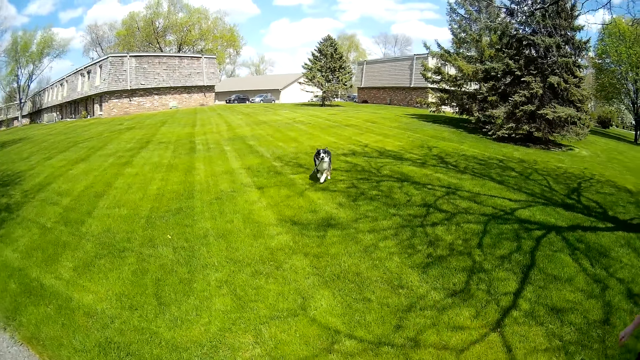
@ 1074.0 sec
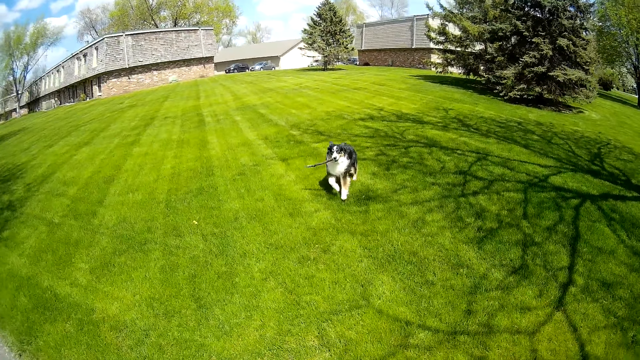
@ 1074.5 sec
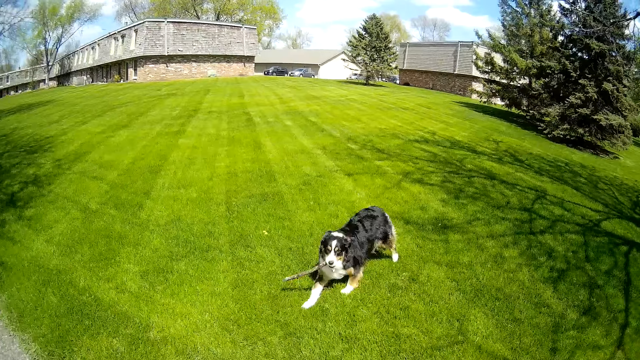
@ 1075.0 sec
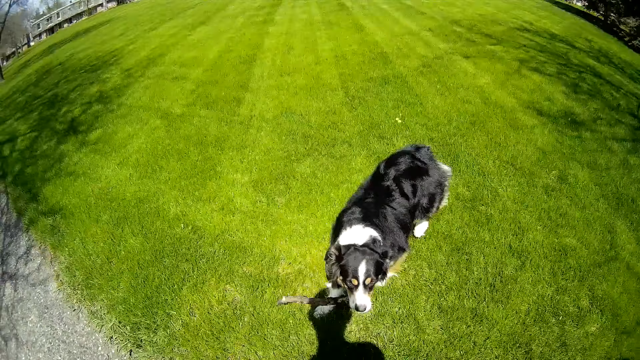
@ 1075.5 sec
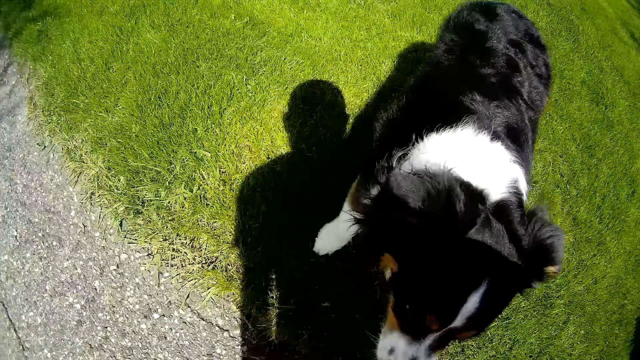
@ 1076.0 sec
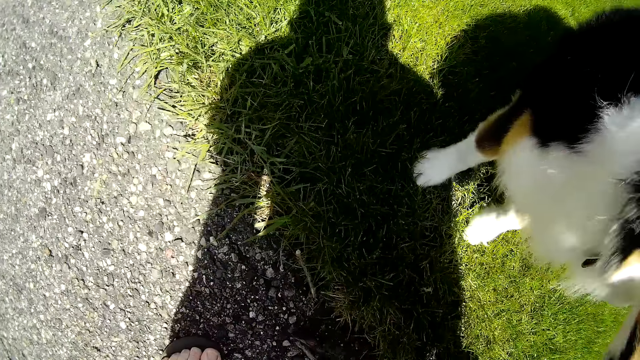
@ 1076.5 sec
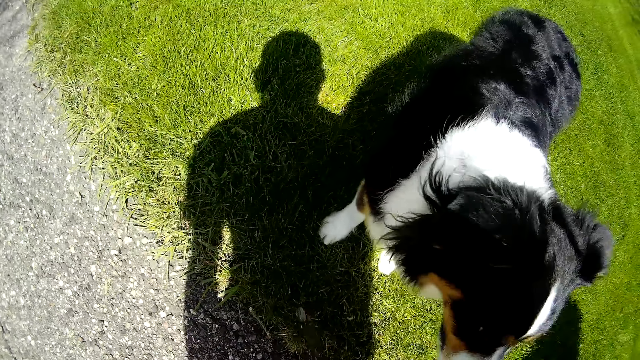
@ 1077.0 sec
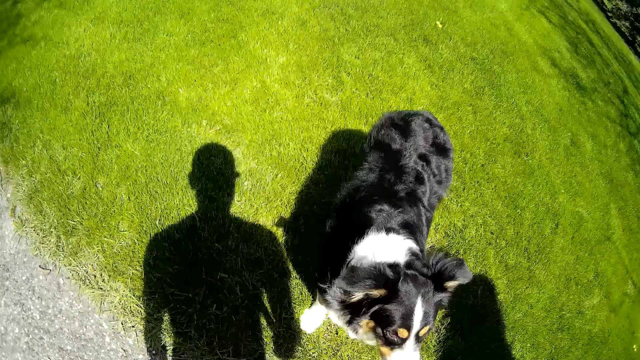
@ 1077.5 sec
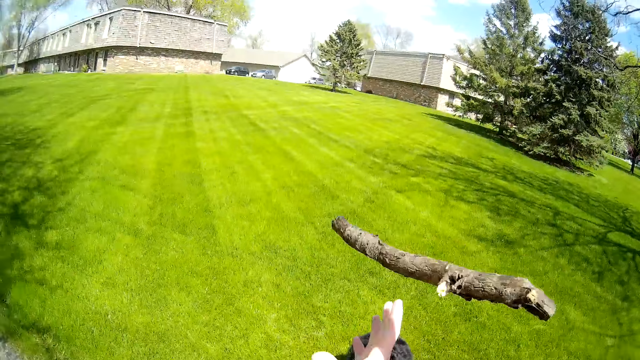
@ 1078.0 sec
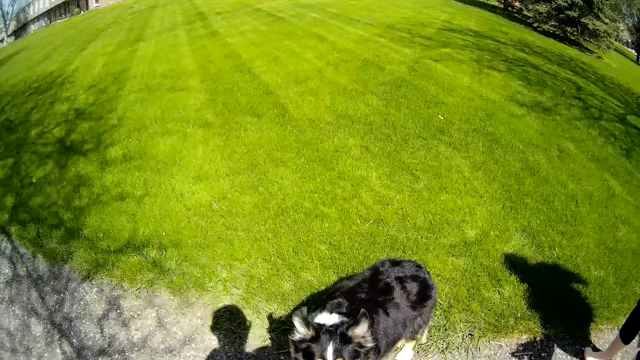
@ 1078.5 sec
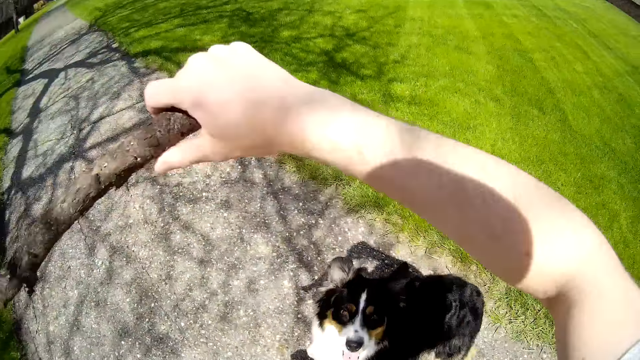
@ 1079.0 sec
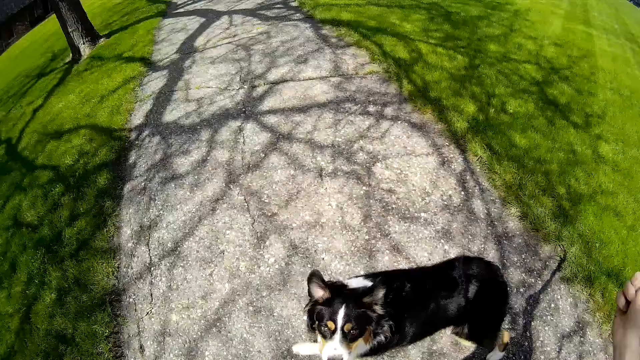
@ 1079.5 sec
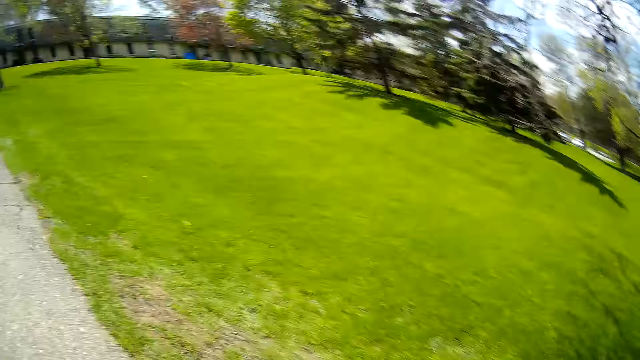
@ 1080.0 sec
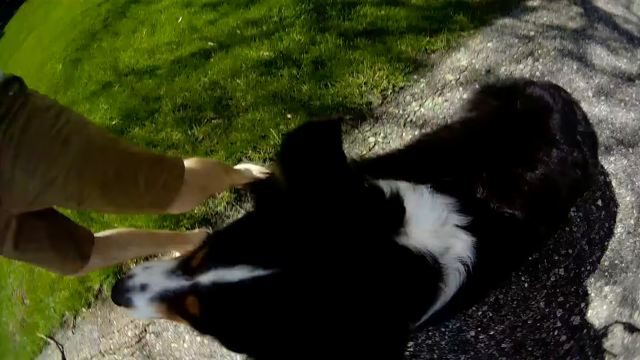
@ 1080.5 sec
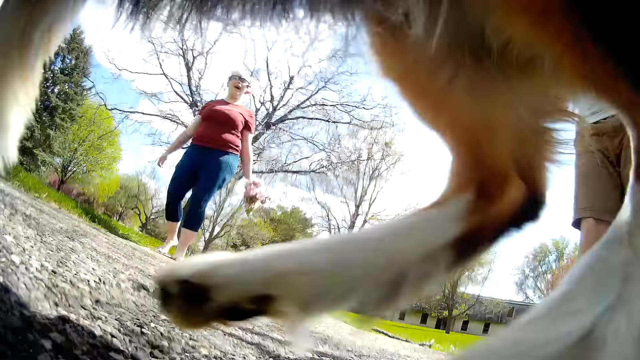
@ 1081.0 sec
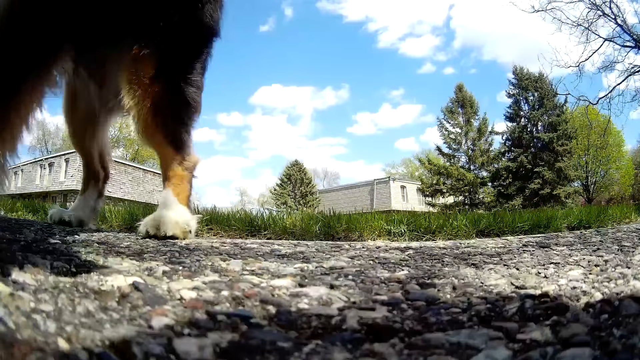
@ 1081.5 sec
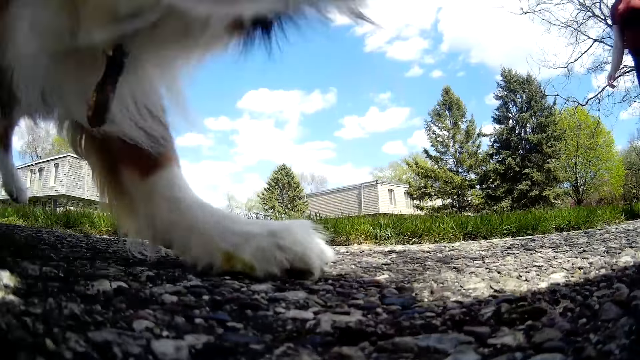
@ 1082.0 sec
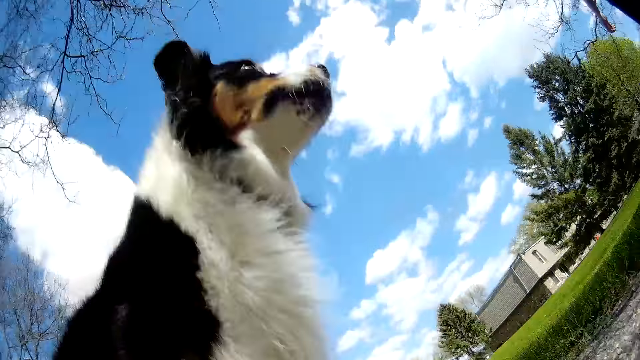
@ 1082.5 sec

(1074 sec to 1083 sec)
The camera wearer plays with the dog. He interacts with the dog. He holds the tree branch in his right hand. He picks up the stick. He plays with the dog.

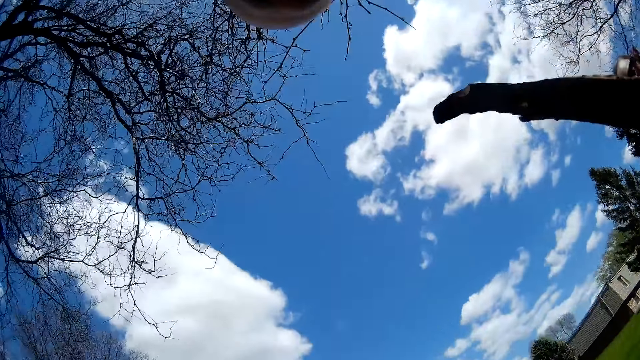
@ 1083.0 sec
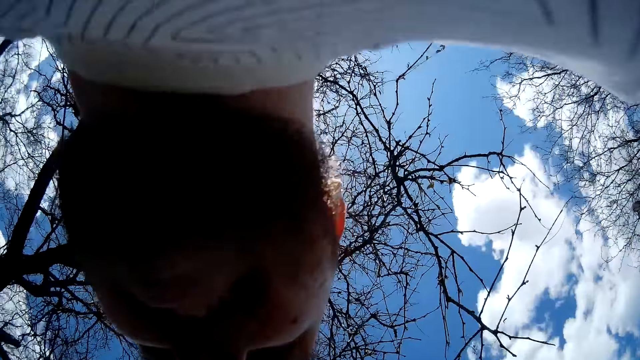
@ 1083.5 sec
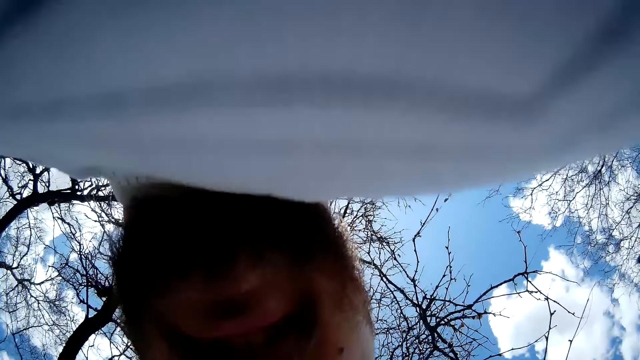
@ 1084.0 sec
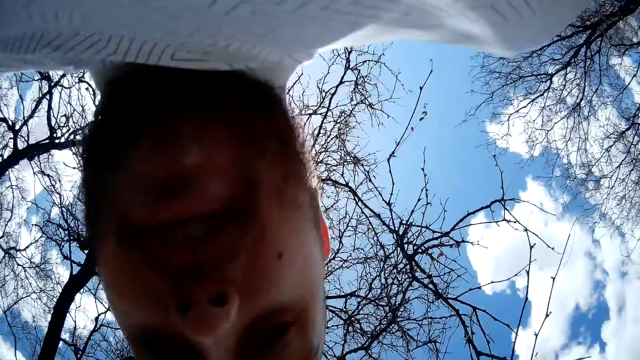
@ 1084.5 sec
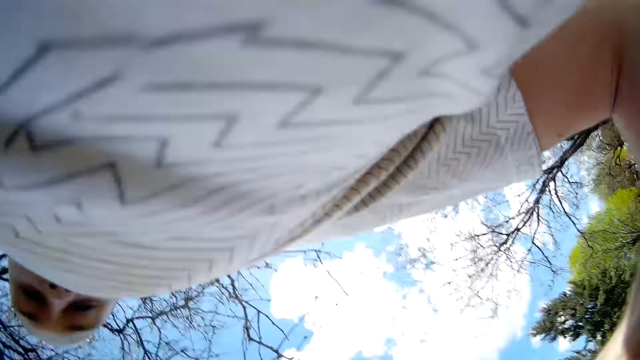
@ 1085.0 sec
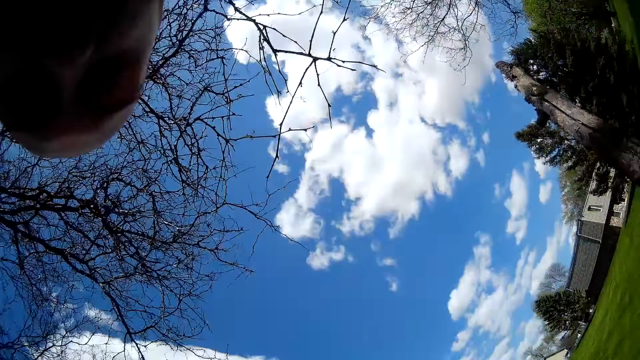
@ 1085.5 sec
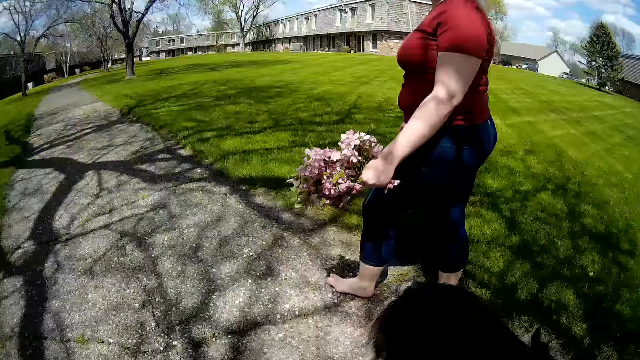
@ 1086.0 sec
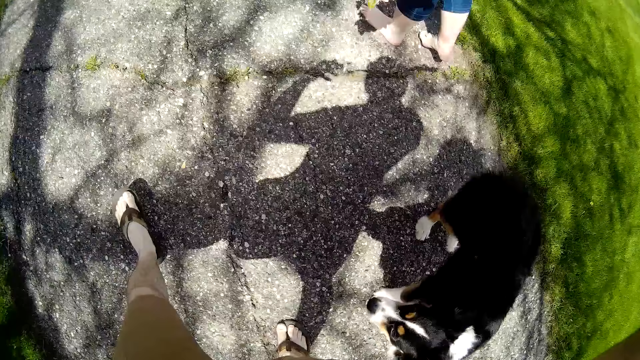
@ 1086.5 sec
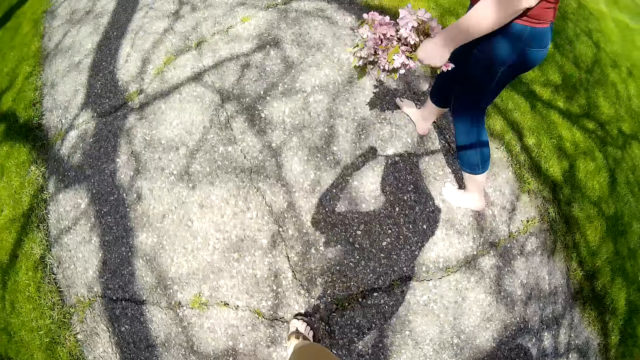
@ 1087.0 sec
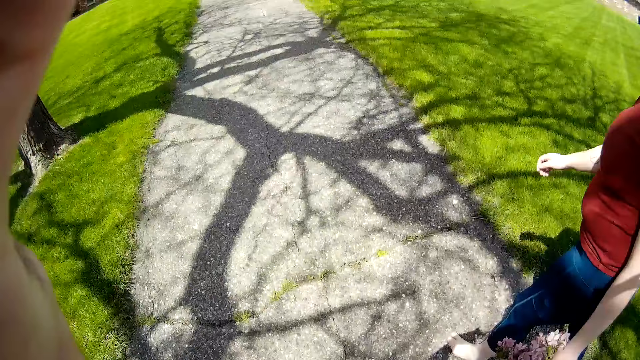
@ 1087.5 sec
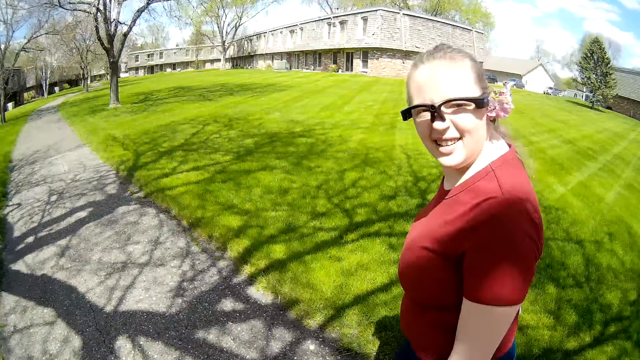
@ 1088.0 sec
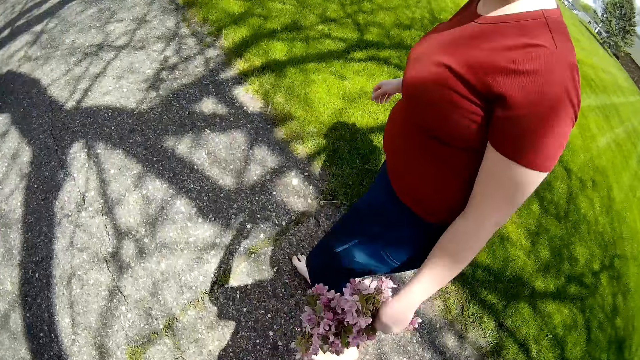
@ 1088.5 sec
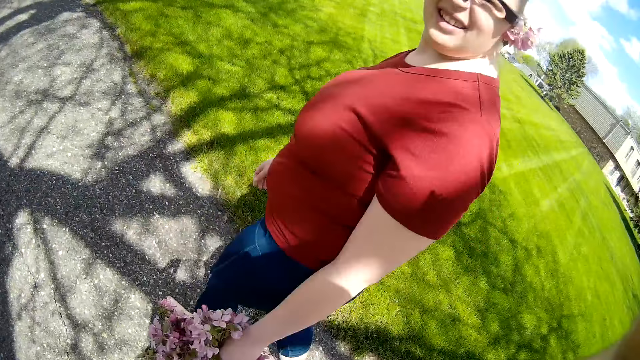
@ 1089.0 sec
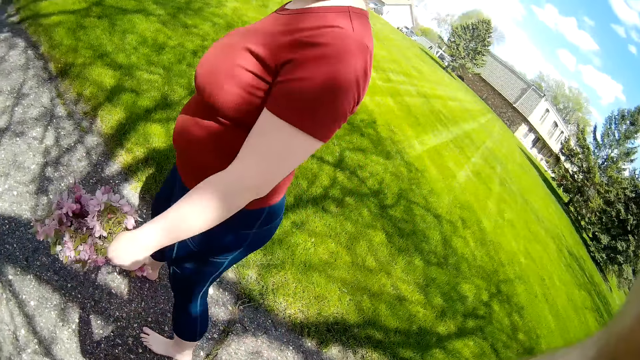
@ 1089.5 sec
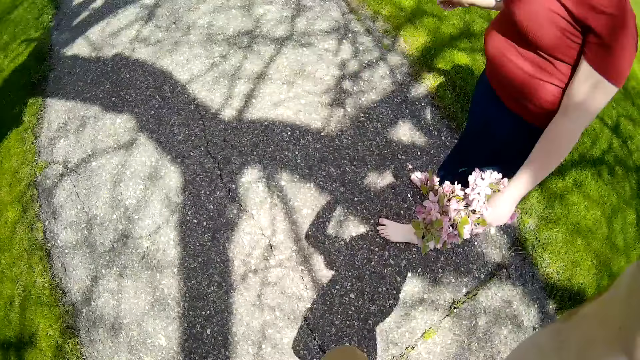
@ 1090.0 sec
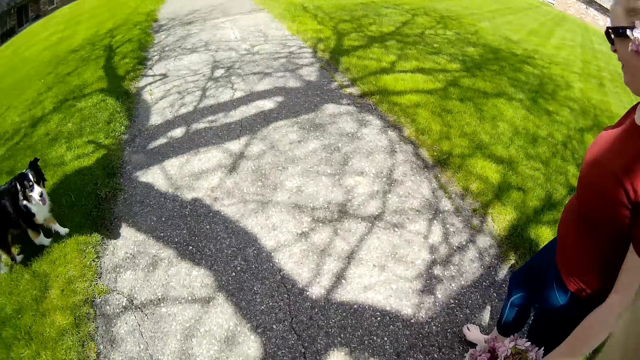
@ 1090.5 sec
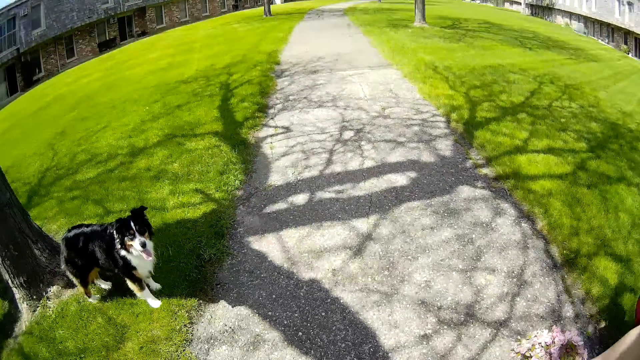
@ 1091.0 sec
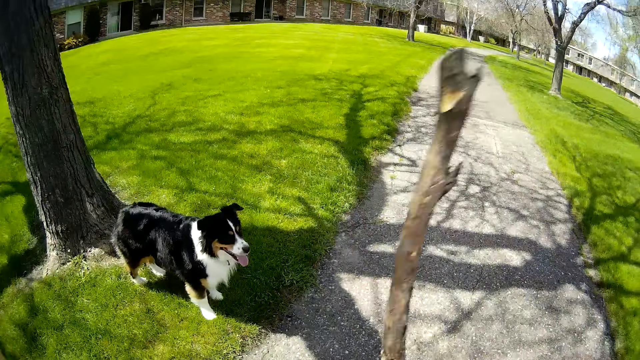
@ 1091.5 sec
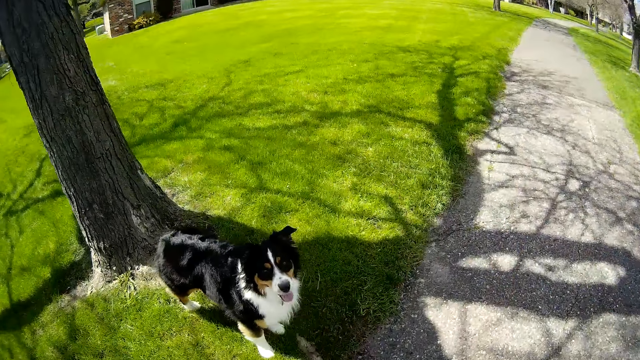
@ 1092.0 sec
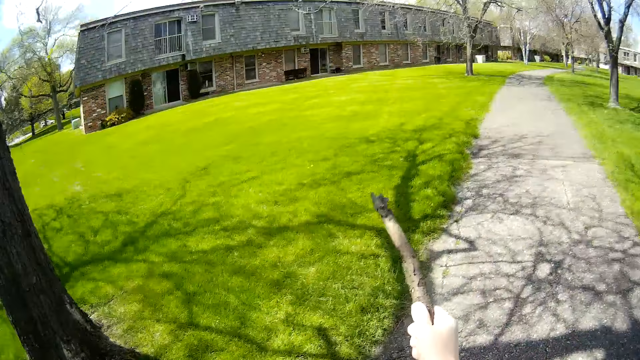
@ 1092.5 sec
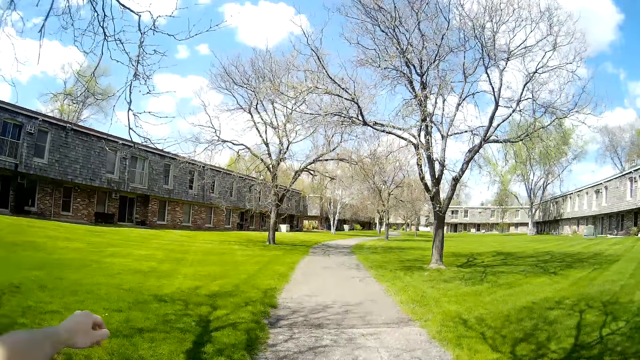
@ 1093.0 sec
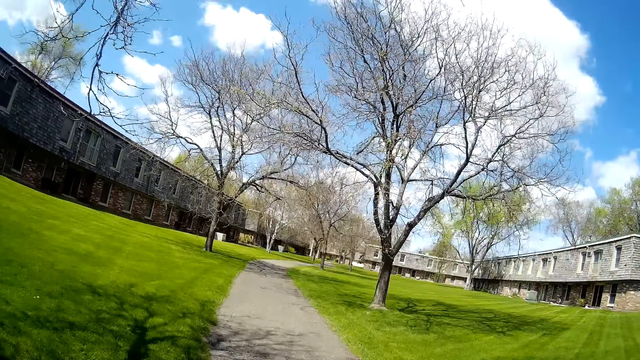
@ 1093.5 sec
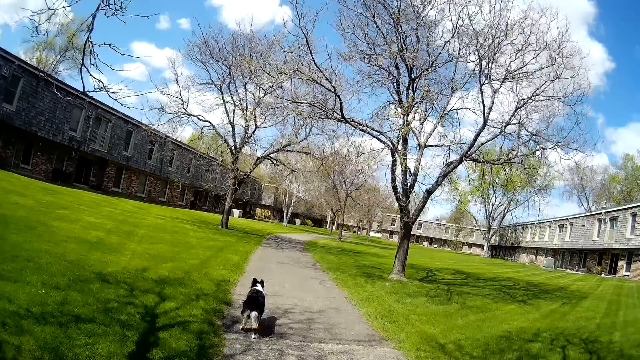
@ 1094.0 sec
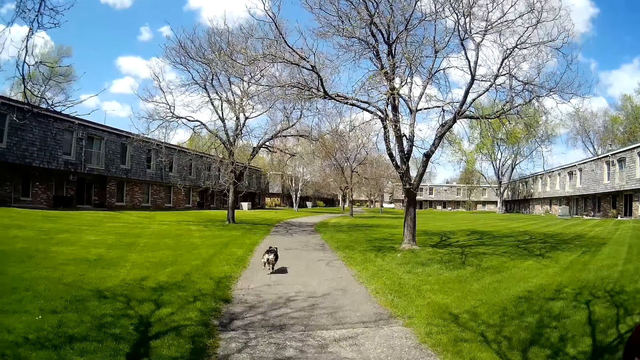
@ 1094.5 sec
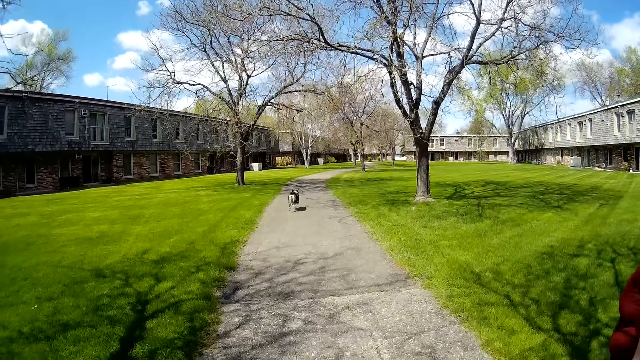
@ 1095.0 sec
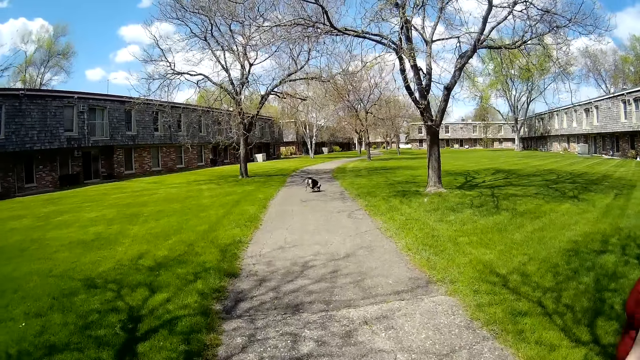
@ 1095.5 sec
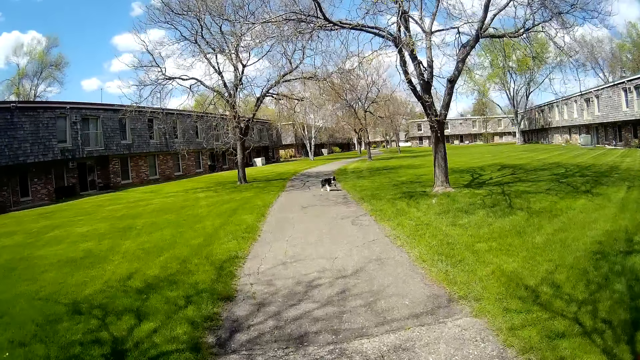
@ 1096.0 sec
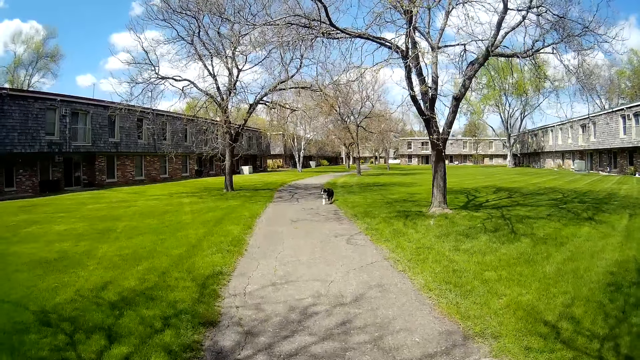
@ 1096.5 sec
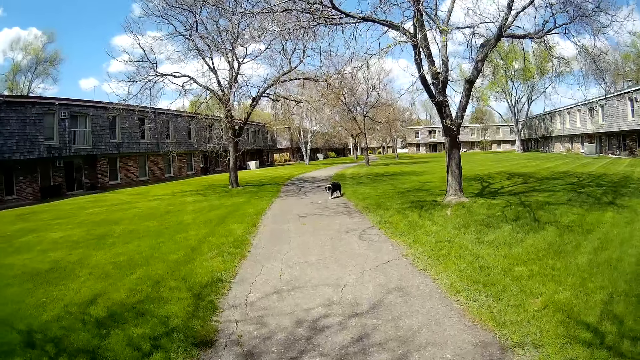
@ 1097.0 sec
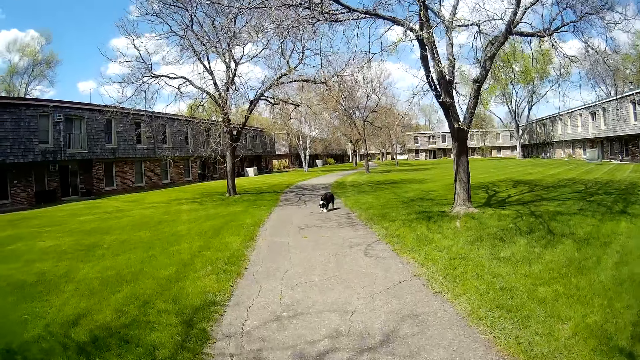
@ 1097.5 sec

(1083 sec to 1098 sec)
The camera wearer interacts with the woman. He interacts with the dog. He throws the tree branch onto a walkway with his right hand. The dog runs on the walkway. Another dog puts the stick in her mouth with her leg.
